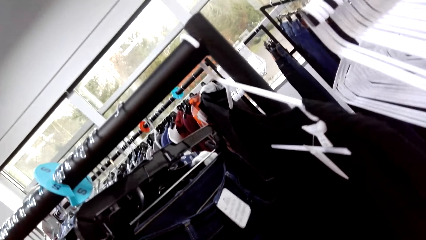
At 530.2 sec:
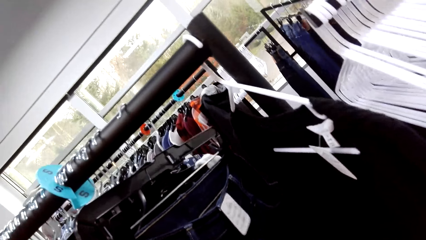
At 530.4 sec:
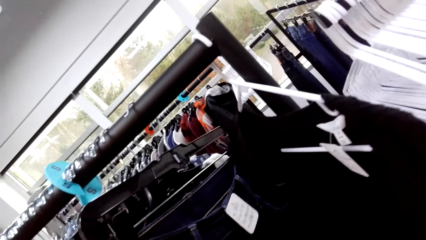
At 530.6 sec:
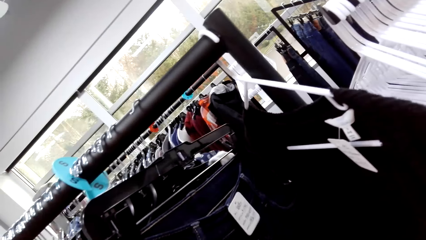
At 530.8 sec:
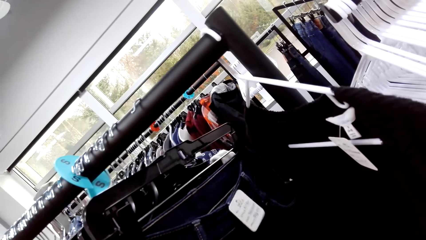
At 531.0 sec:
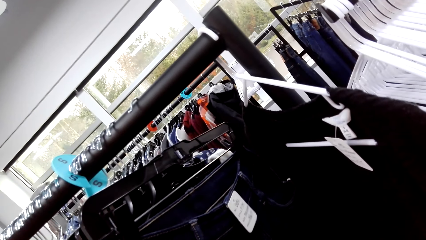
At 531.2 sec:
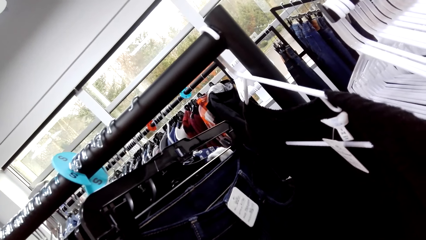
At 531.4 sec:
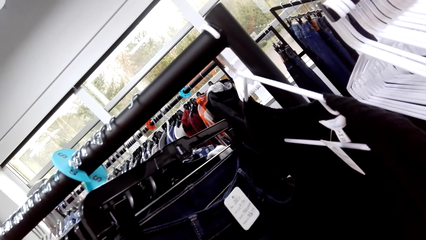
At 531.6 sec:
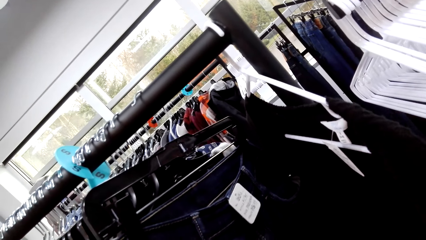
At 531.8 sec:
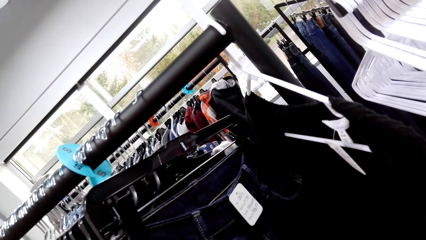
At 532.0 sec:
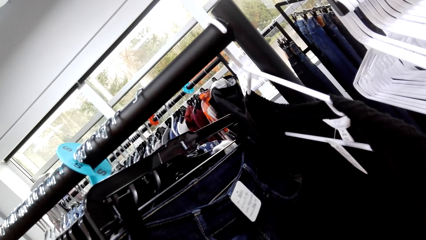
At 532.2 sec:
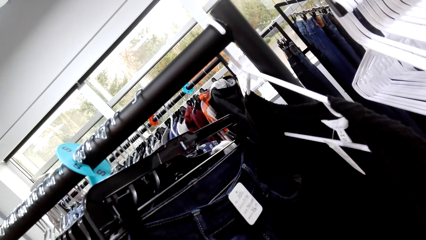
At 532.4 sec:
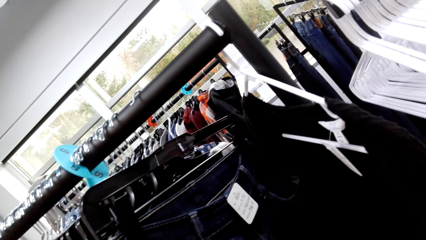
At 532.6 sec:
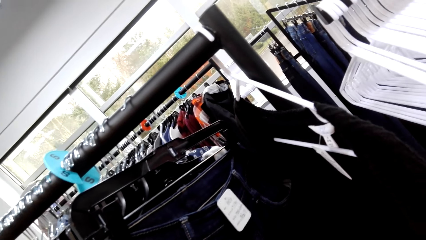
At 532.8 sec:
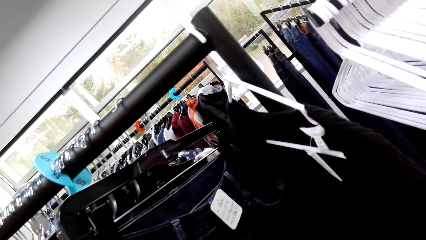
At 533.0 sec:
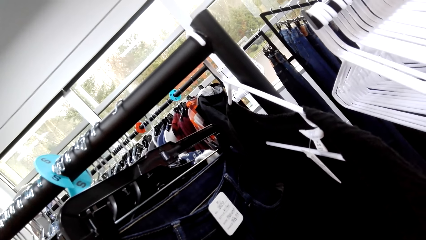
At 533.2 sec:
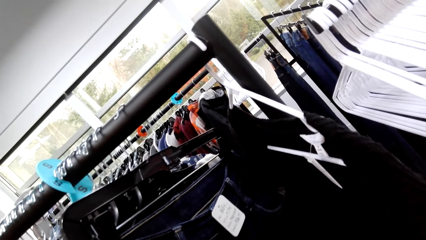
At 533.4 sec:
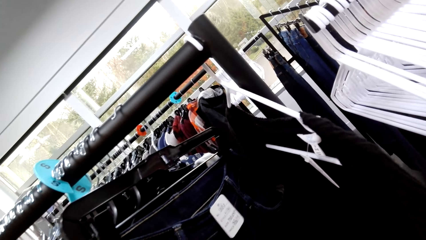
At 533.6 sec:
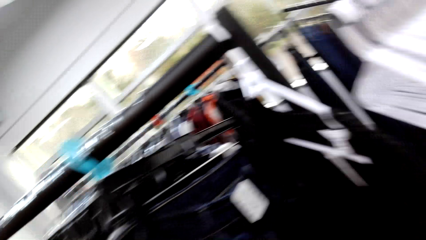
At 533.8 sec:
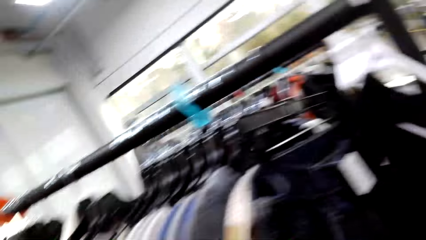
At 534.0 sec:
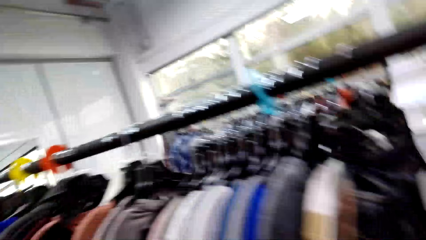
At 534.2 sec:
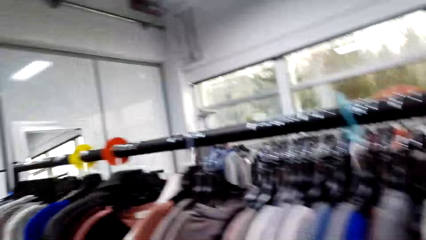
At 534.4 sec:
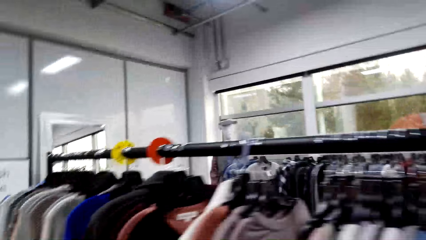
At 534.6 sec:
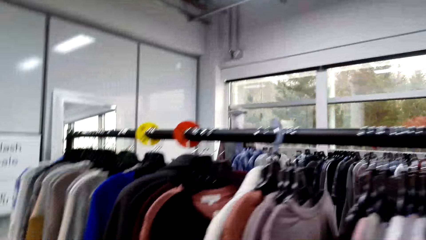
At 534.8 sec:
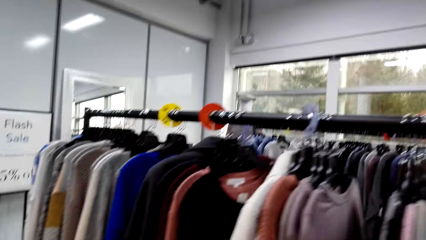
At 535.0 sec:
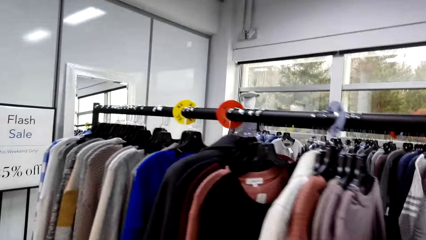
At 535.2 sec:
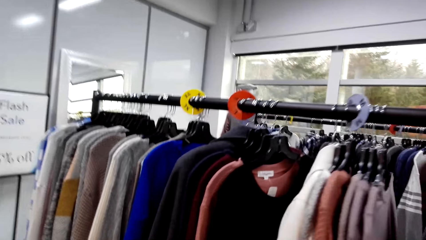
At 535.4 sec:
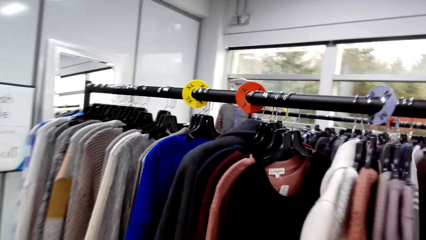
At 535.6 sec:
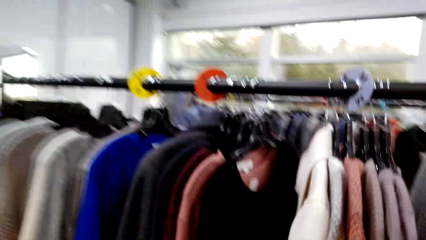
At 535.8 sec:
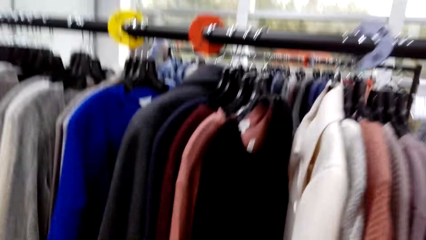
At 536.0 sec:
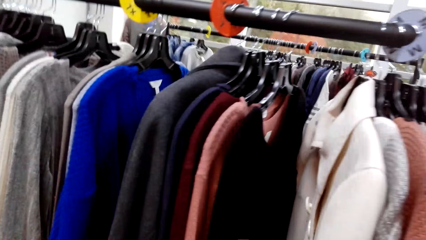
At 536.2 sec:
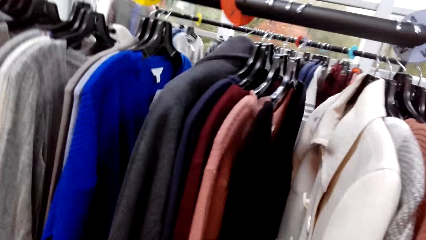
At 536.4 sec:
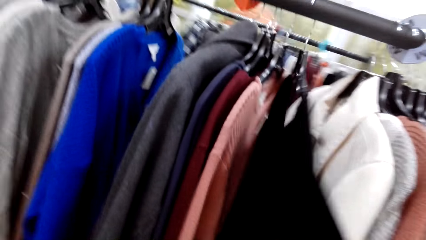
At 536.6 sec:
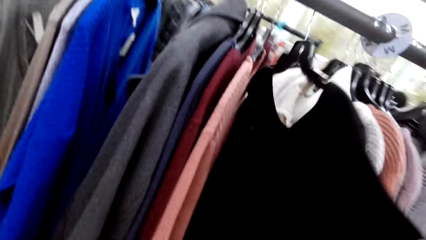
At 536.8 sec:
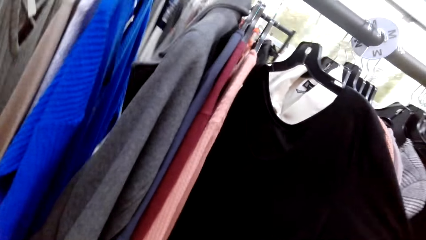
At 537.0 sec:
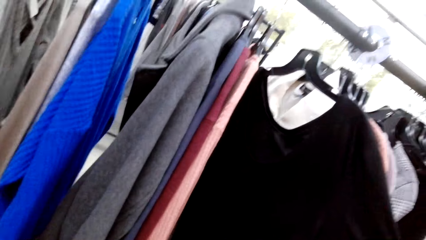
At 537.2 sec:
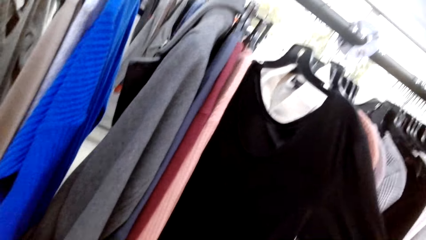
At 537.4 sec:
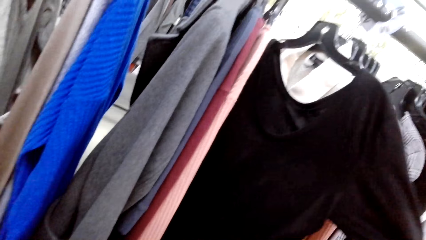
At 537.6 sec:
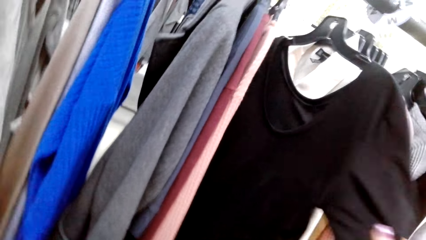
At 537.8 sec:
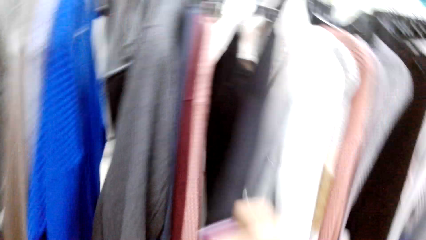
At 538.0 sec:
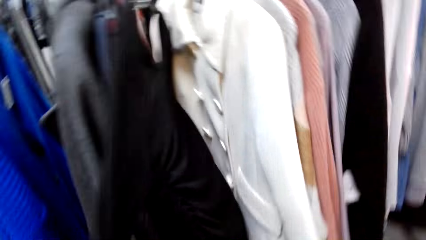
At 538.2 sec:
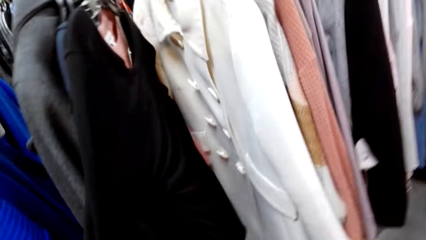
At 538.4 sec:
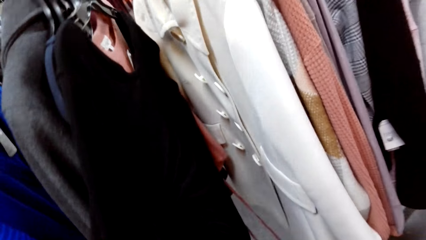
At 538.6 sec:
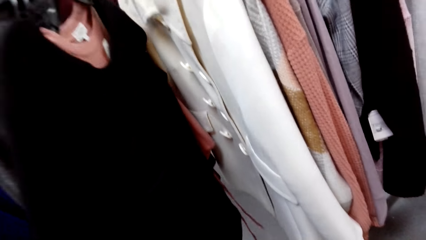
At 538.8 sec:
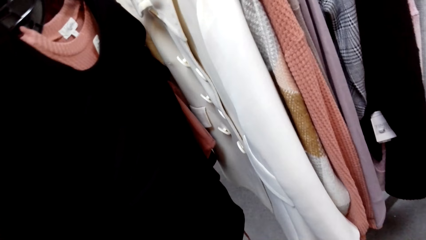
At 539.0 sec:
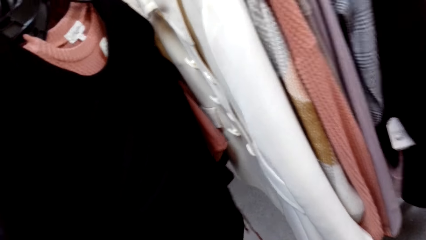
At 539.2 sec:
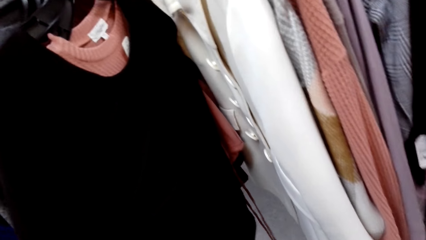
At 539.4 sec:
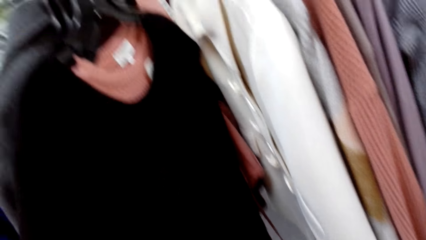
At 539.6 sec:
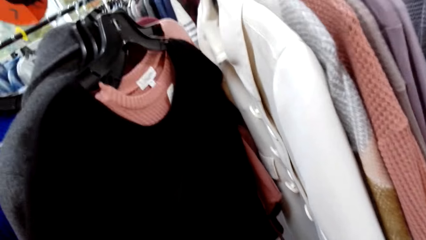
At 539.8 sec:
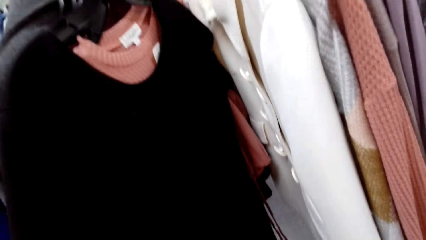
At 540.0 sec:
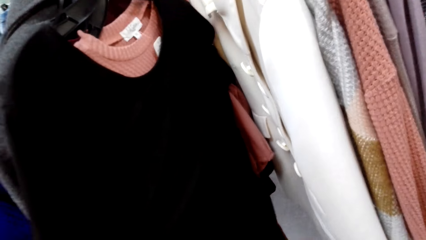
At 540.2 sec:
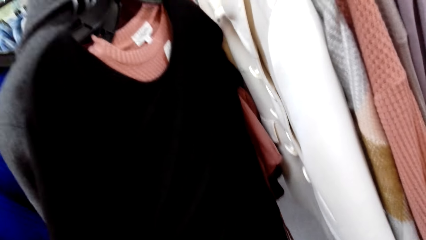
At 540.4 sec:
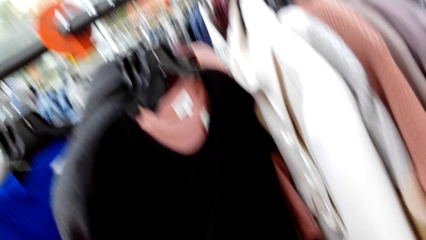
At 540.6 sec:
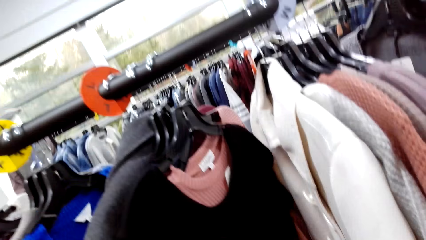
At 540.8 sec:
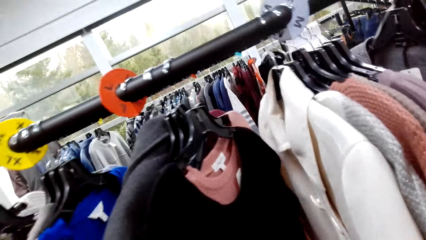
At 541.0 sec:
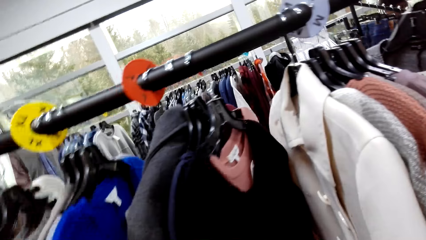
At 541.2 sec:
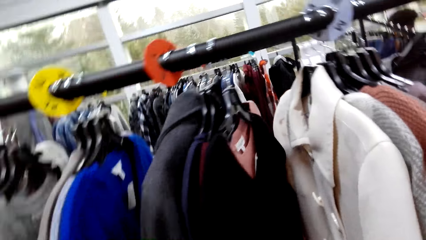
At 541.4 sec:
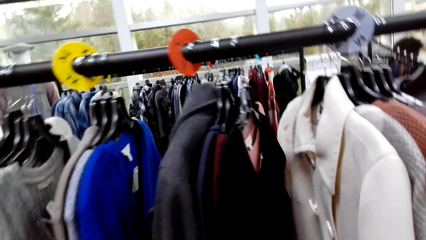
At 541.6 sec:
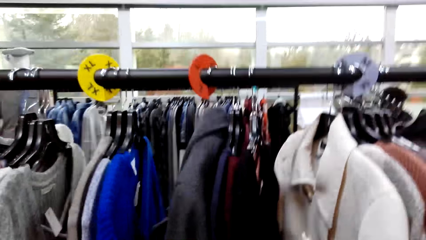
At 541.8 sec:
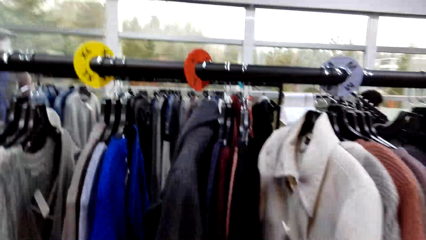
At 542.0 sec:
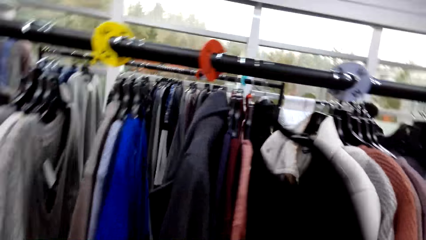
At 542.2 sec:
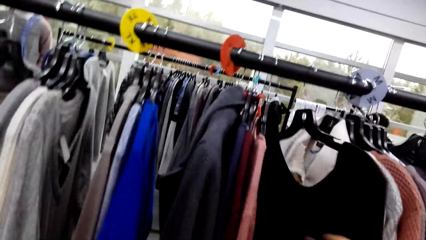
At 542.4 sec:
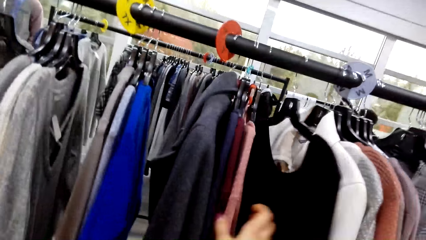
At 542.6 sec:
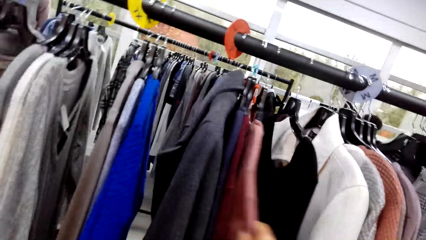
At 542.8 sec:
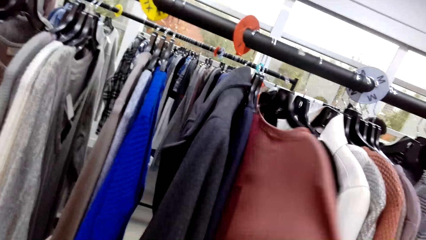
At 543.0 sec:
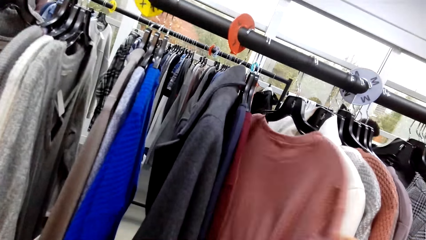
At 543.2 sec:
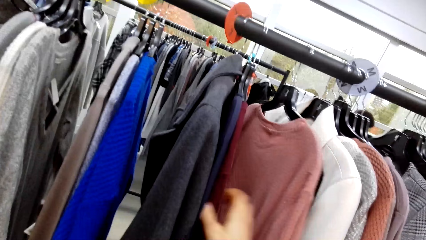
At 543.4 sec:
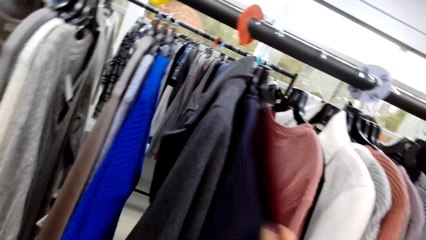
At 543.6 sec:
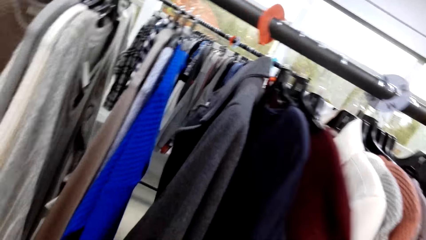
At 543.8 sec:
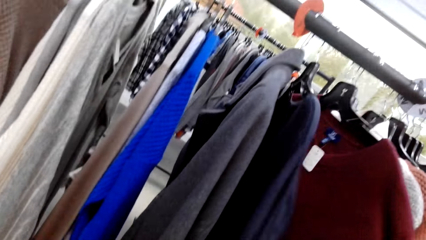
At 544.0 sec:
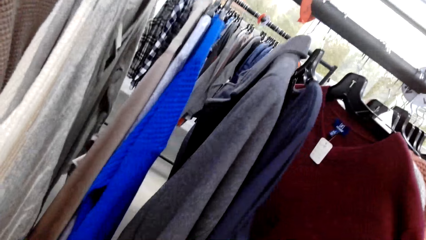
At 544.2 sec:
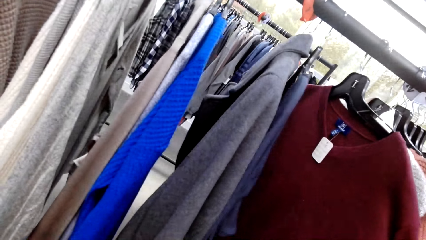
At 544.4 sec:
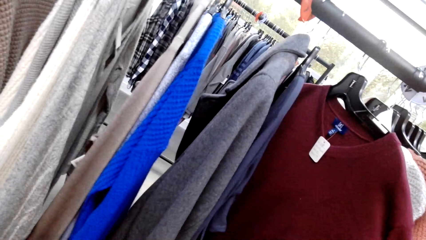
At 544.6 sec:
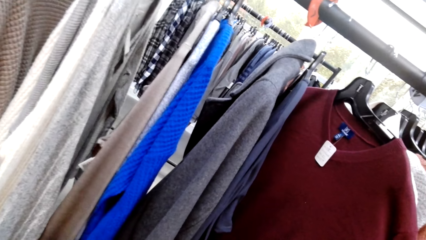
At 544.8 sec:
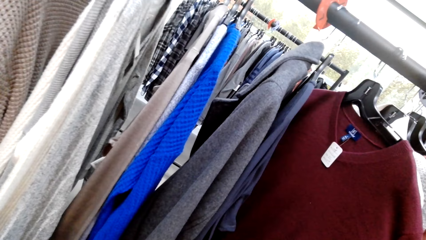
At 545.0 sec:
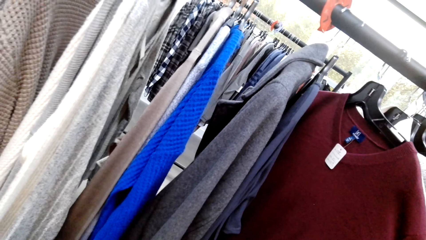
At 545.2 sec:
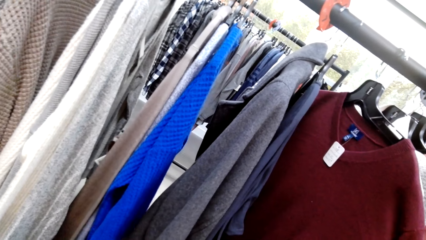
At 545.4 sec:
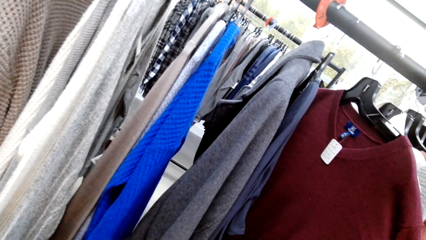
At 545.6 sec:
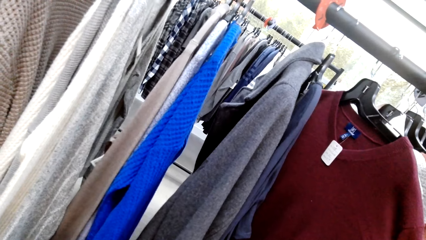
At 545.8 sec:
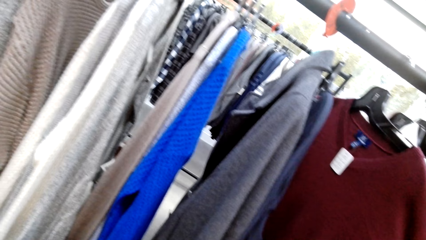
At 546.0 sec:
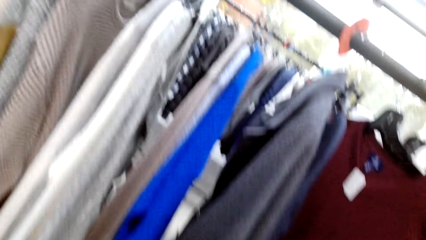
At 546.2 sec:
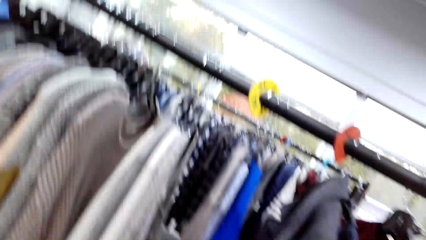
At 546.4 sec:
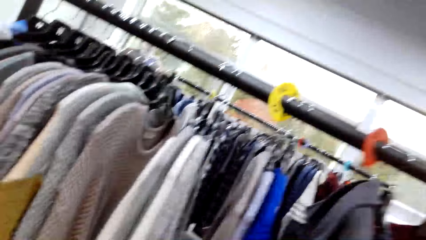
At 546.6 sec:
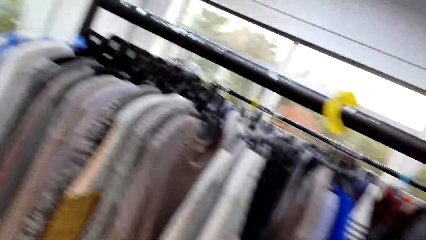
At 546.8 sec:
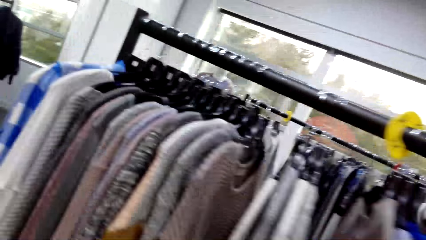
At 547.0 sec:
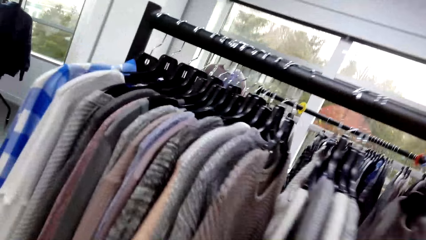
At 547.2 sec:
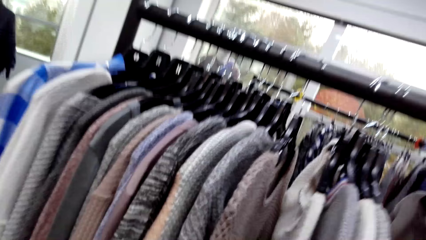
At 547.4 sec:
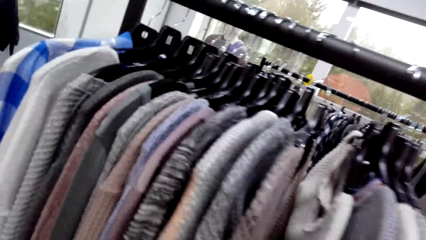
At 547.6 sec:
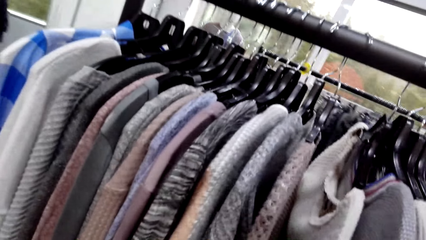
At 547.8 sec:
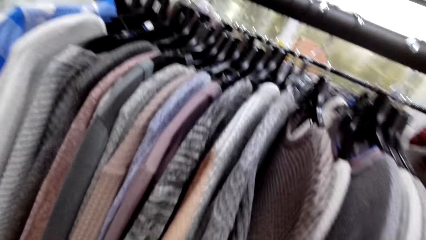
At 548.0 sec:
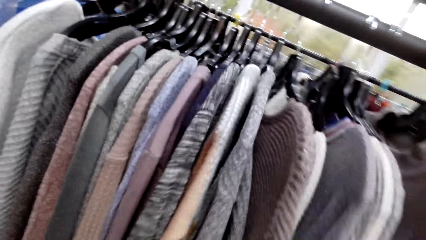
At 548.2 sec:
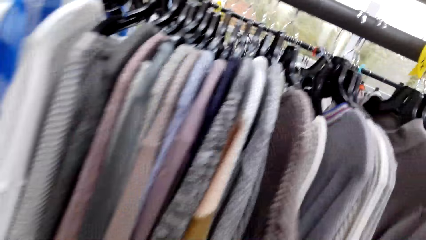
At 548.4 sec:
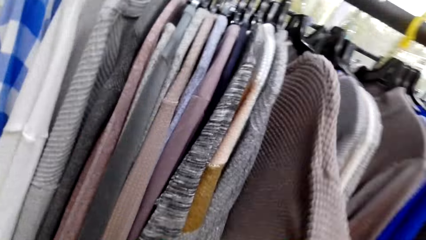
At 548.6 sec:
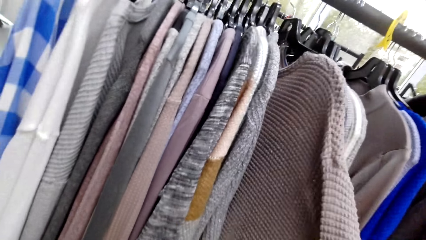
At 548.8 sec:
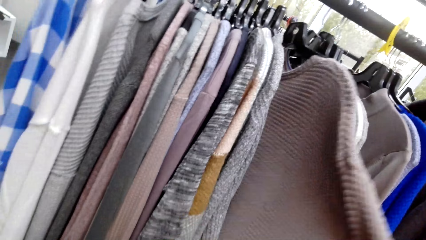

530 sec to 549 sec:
The camera wearer peruses the clothes on the clothes rack. They walk around.
